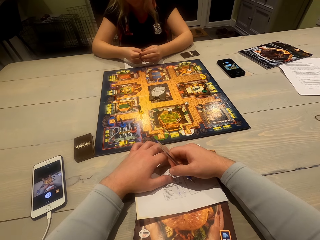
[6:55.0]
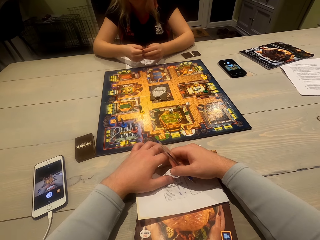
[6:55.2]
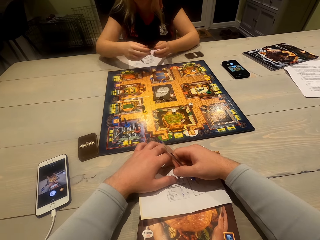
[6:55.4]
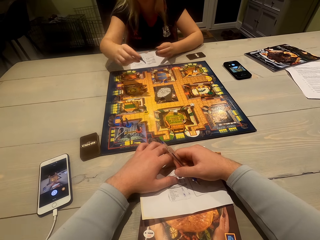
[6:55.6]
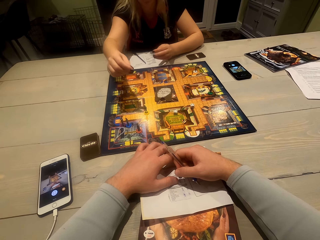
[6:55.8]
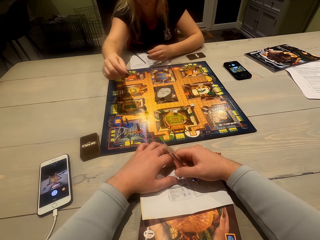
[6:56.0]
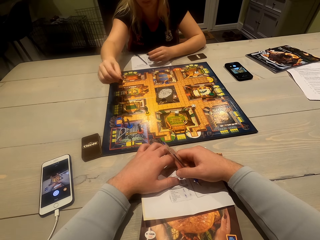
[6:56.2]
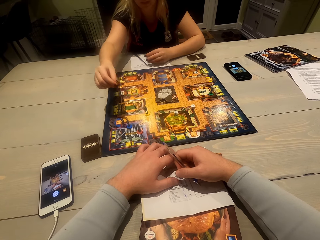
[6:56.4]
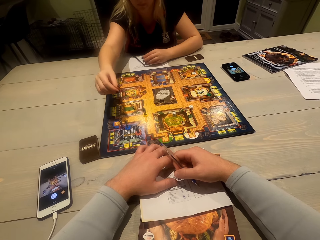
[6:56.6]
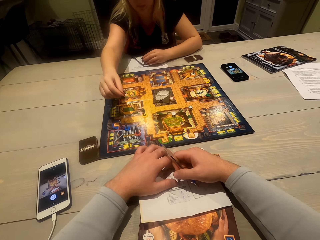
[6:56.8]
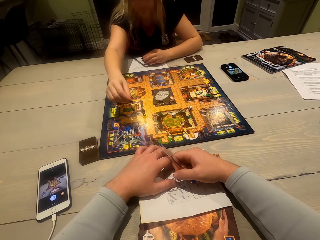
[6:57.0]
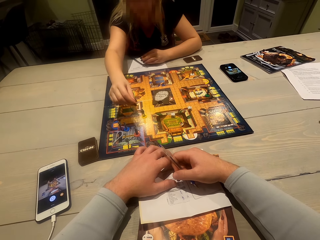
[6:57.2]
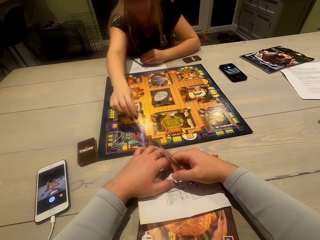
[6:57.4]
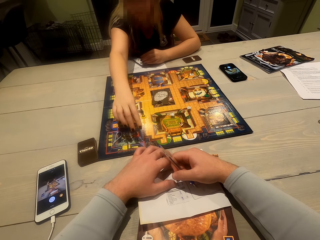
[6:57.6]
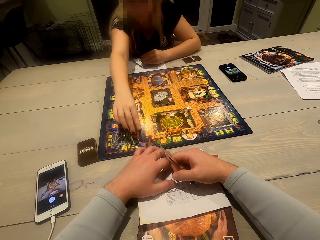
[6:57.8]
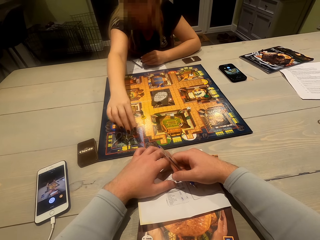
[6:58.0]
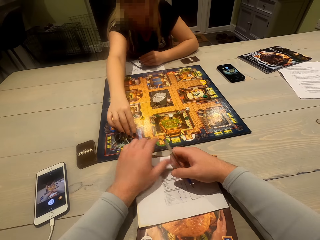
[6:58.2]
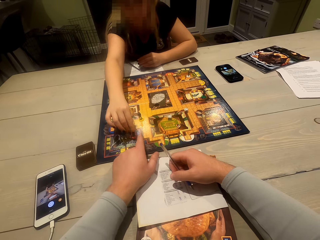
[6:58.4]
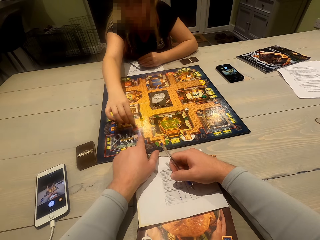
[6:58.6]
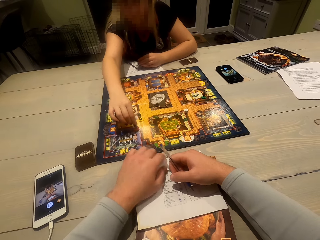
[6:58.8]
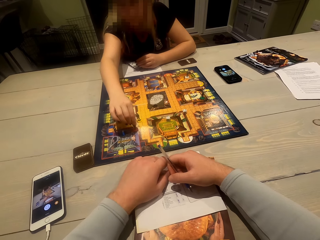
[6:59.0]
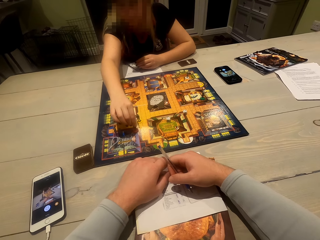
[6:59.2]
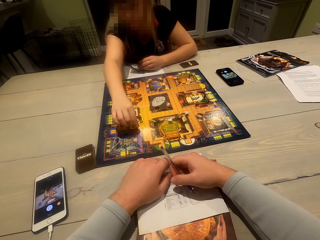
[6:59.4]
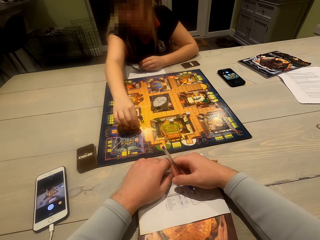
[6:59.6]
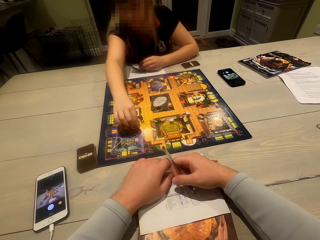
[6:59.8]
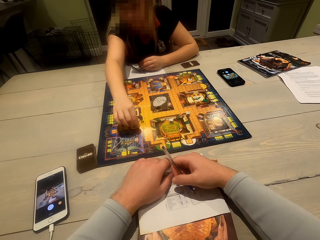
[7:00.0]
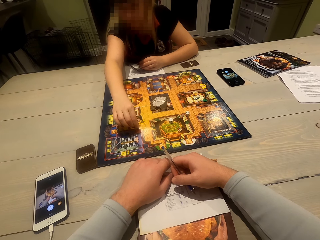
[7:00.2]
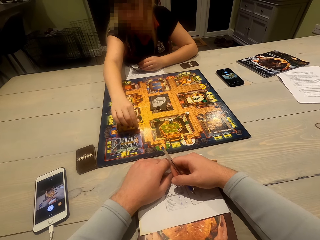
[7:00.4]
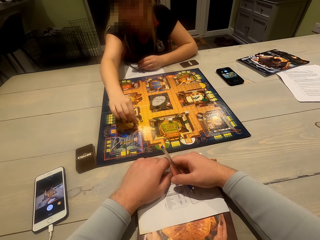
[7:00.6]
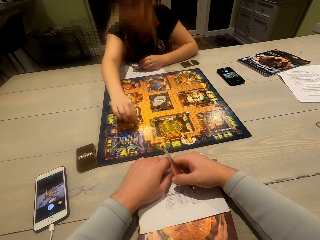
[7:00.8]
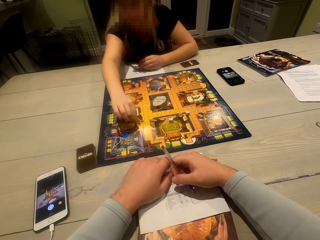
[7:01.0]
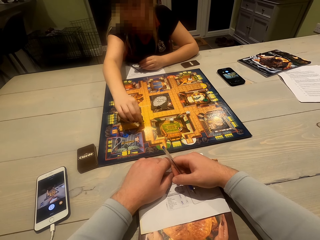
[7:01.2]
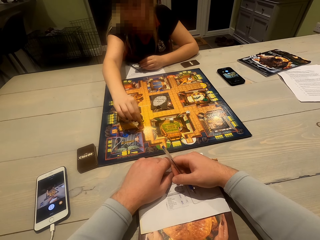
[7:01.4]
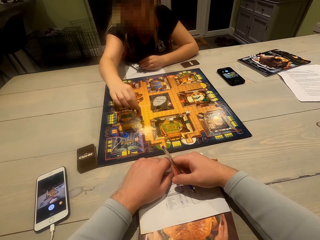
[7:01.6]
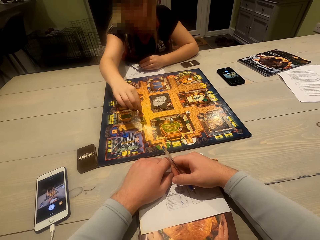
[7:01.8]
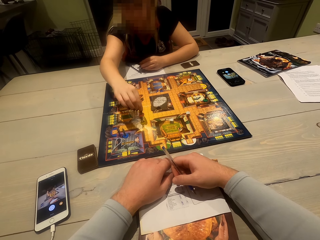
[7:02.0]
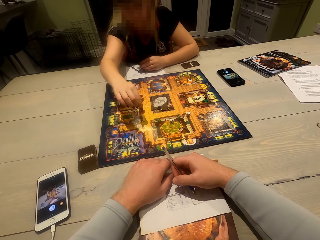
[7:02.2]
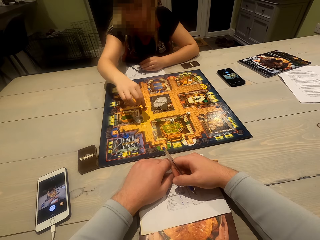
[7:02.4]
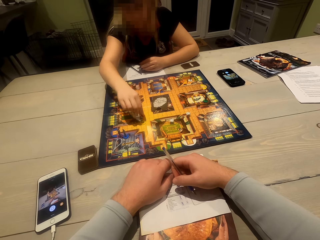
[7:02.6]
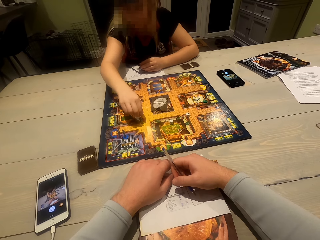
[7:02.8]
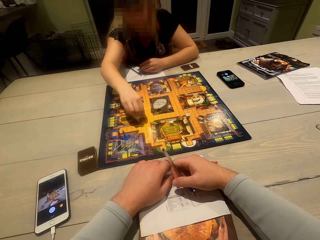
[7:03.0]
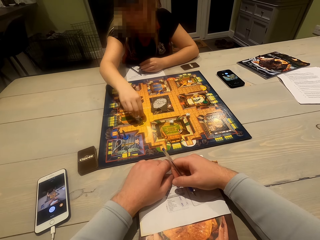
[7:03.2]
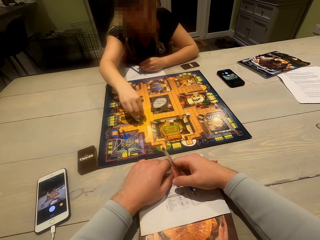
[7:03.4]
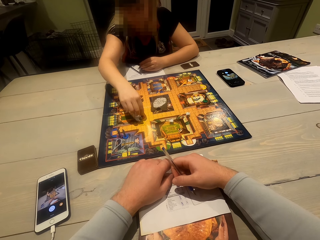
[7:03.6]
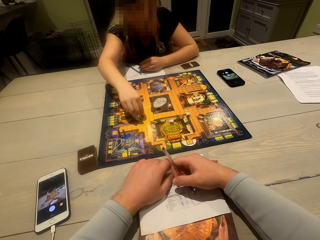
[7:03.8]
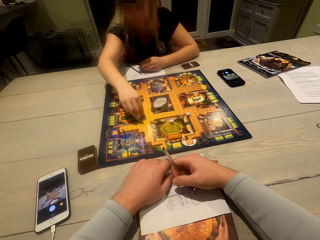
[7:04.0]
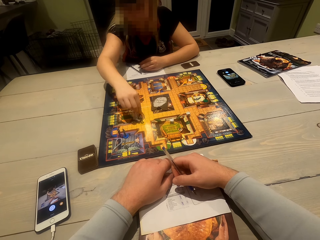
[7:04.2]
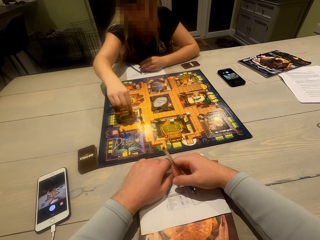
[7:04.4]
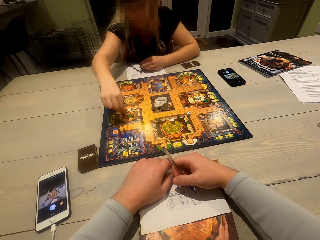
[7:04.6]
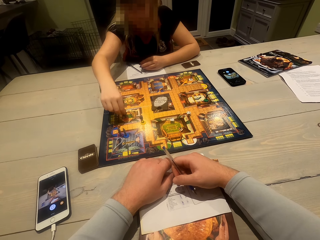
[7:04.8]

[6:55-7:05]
The camera wearer interacts with a lady. The lady moves a character on the playing board.

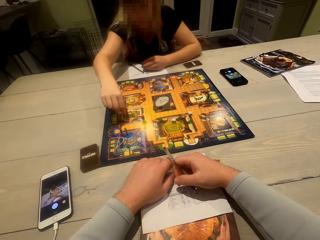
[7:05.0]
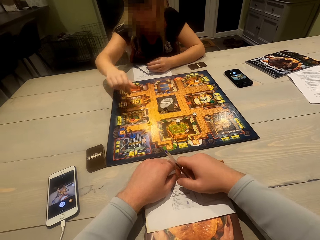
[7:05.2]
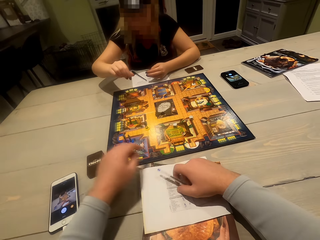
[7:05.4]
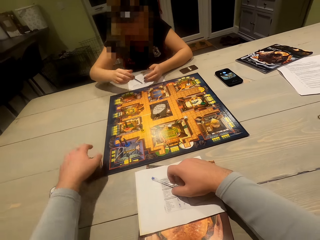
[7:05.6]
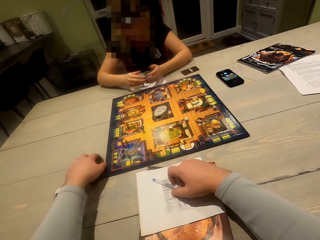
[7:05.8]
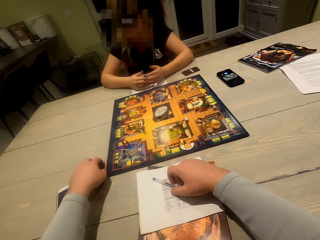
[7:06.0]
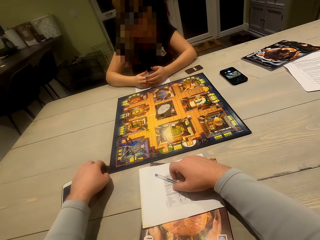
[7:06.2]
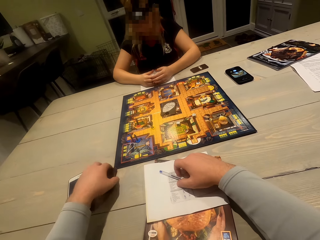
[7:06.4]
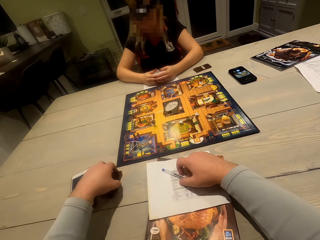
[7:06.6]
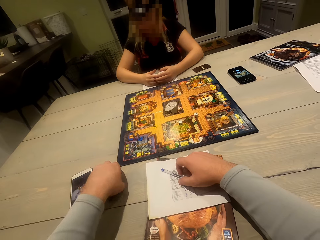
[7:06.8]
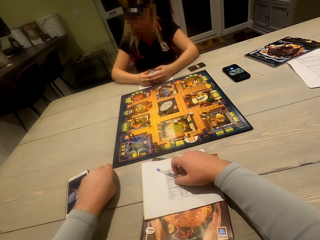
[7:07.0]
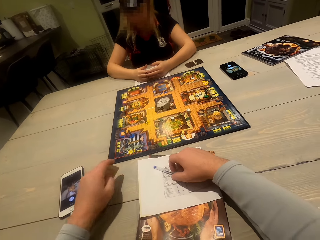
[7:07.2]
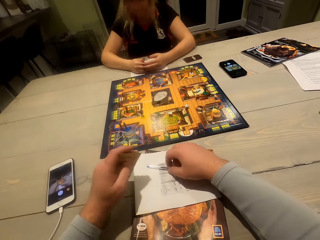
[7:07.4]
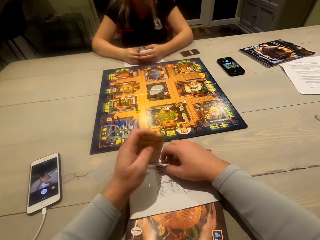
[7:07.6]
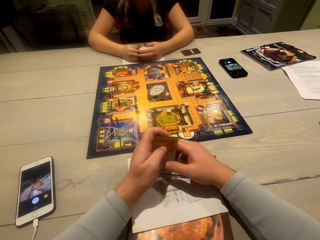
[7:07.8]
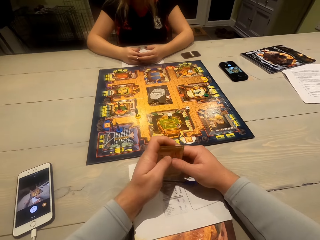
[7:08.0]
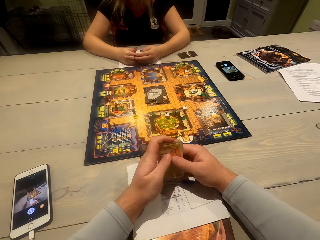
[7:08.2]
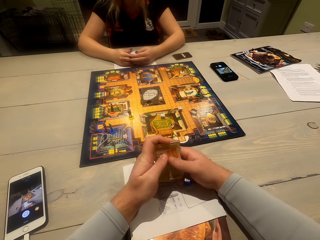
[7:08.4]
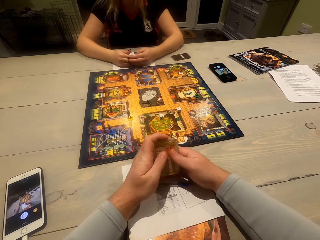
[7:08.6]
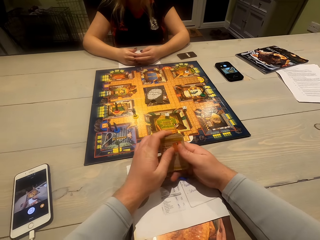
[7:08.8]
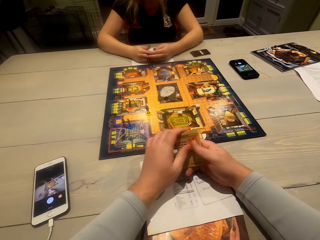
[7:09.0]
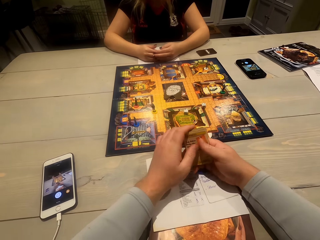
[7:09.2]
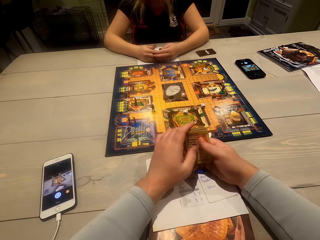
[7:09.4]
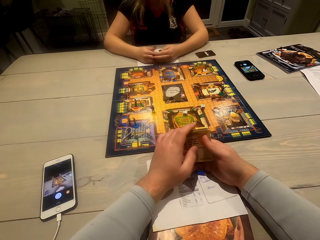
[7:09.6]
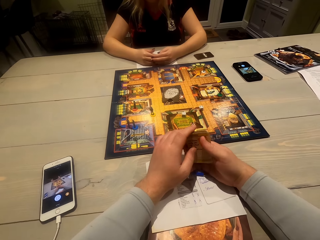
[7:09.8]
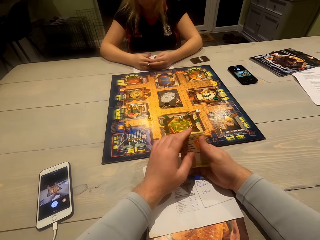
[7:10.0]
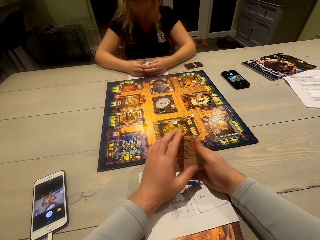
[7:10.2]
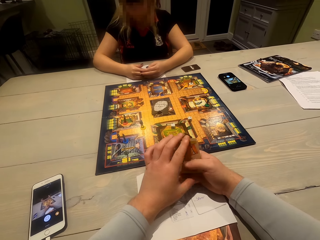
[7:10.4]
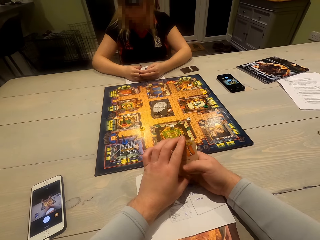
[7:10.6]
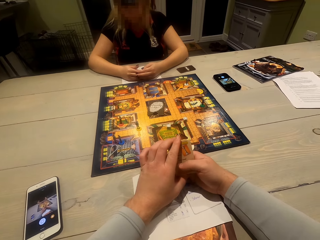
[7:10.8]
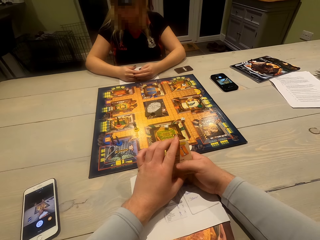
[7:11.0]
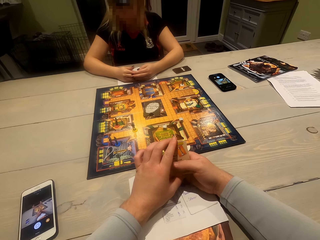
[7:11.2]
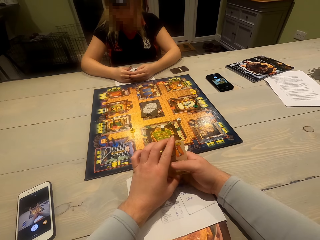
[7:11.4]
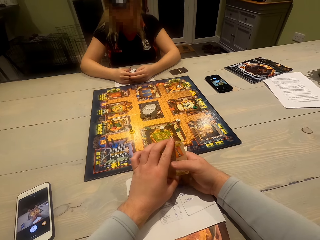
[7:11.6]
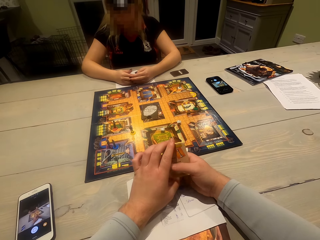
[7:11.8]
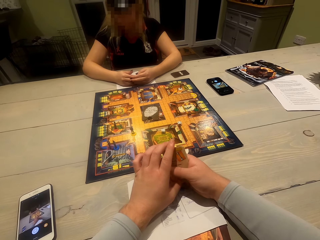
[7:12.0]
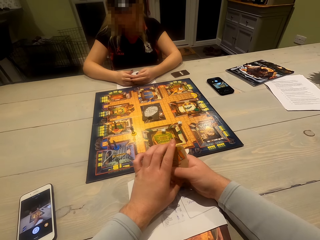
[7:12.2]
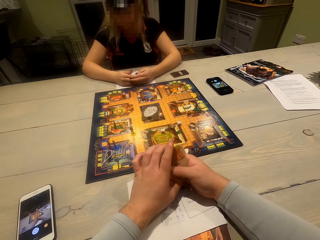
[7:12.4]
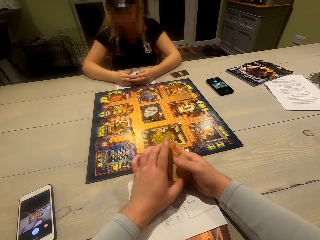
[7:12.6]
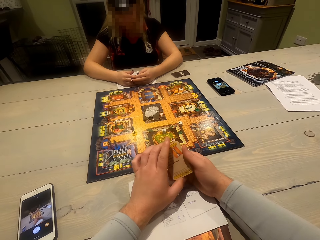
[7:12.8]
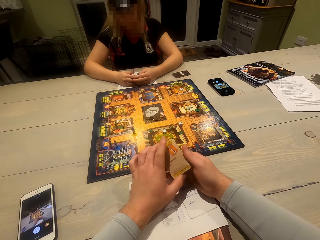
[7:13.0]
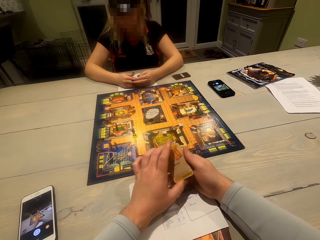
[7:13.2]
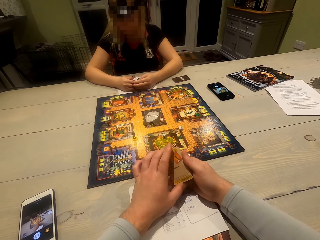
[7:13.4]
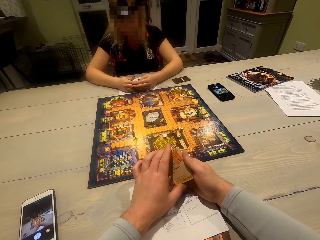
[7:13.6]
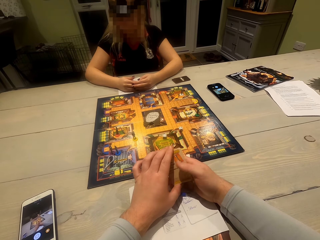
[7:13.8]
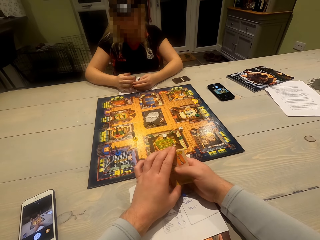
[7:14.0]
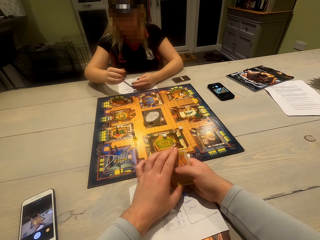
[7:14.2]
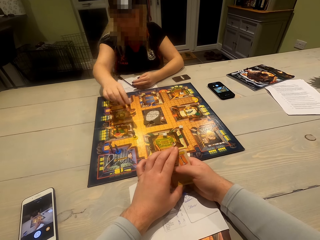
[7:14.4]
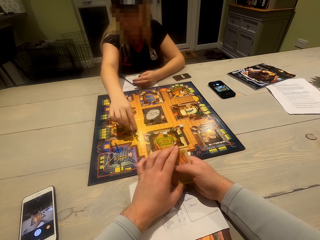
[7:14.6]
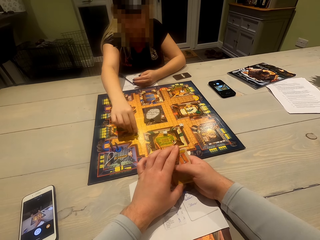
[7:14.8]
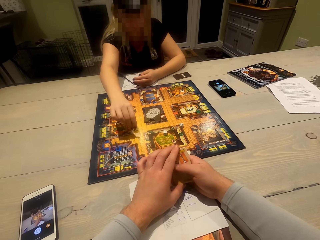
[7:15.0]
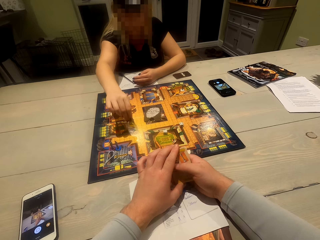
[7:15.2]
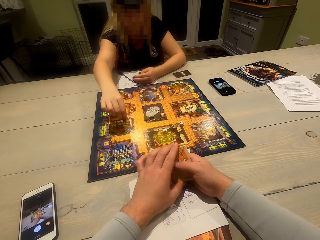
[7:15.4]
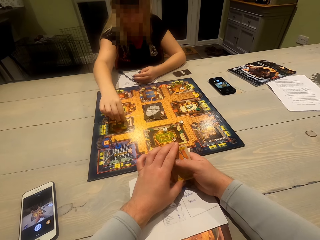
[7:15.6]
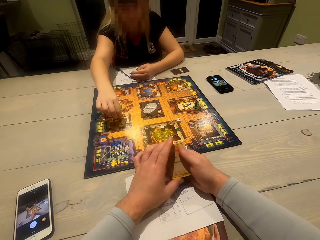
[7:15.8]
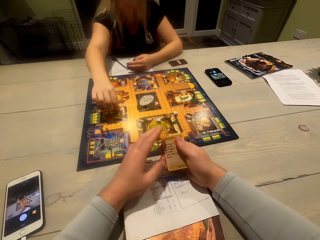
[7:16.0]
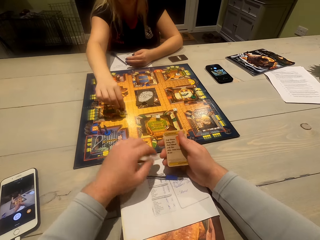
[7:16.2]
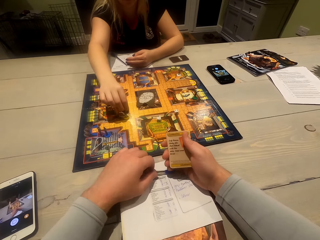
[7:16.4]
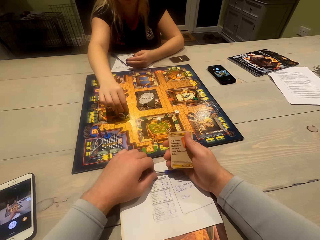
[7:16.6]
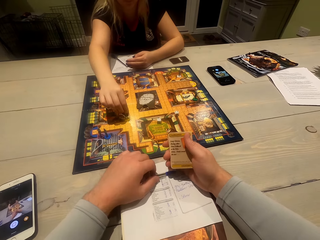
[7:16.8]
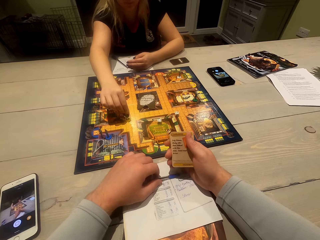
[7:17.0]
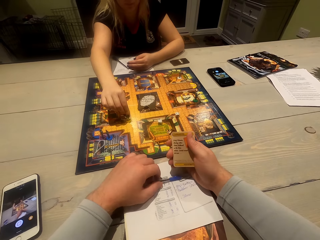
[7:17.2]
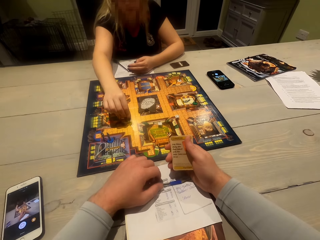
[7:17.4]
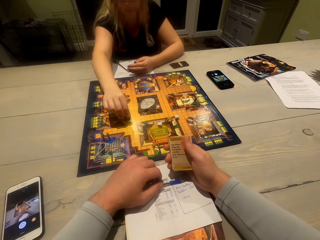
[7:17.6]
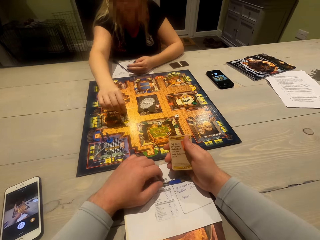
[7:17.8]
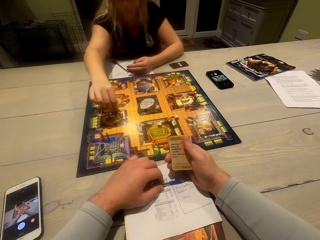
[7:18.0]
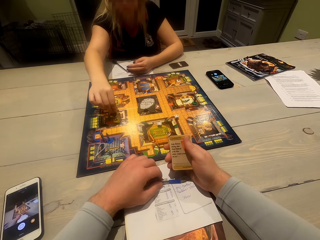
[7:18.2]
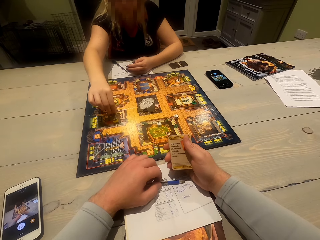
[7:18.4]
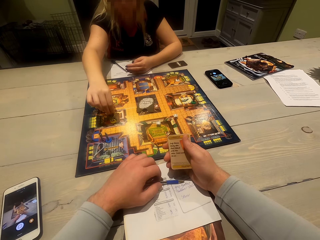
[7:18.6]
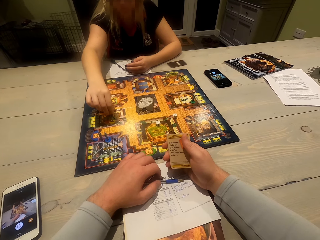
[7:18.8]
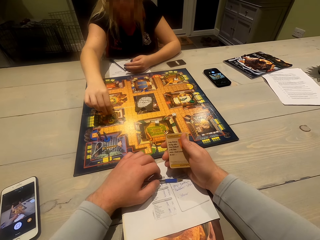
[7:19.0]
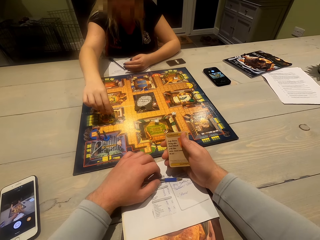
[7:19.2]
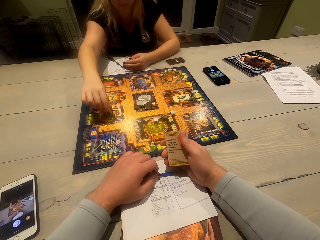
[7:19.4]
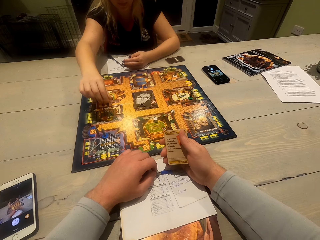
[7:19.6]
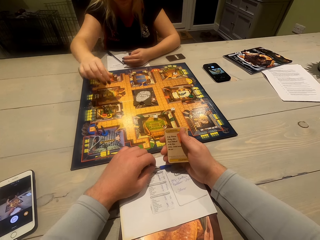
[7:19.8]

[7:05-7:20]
The camera wearer takes the cards. The lady plays a board game and moves a character on the playing board. The camera wearer holds a pen. They touch the pen.
